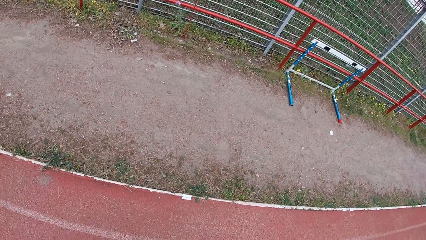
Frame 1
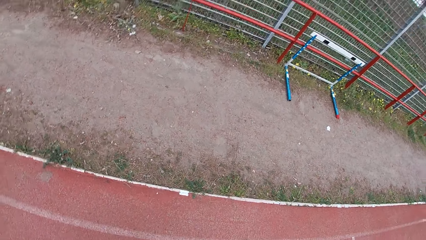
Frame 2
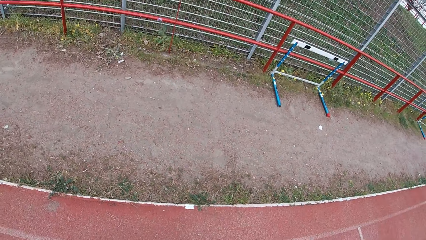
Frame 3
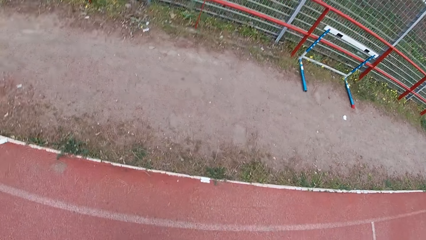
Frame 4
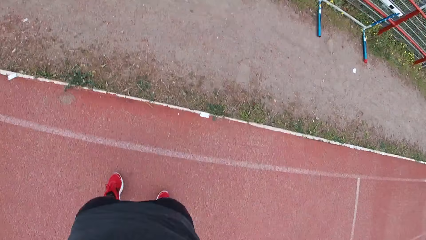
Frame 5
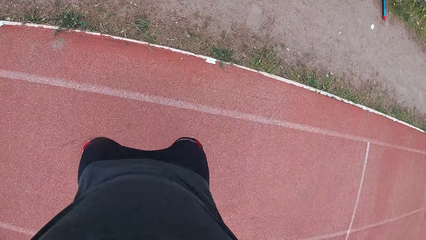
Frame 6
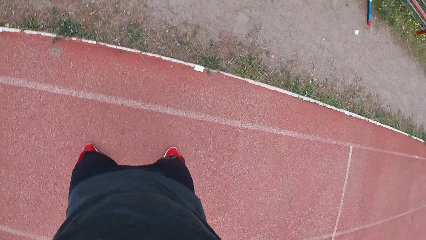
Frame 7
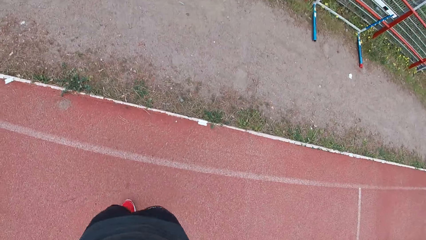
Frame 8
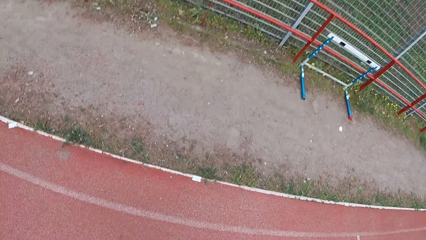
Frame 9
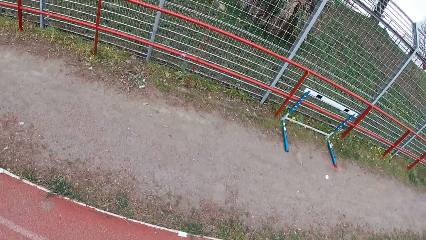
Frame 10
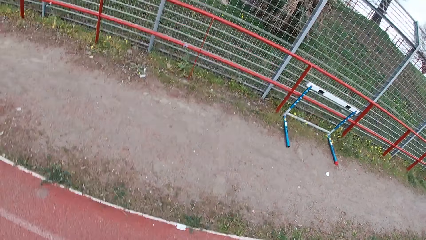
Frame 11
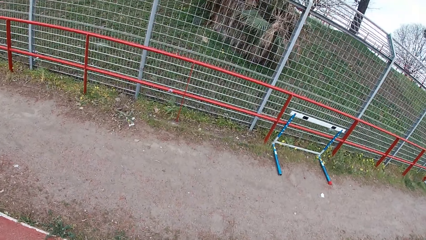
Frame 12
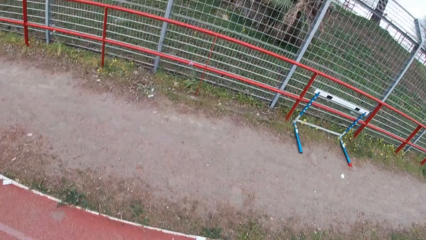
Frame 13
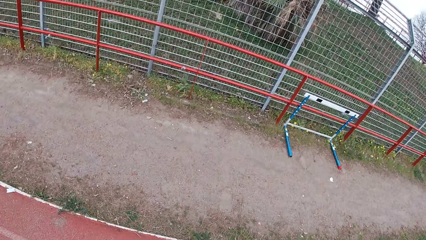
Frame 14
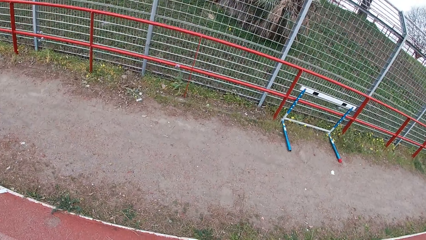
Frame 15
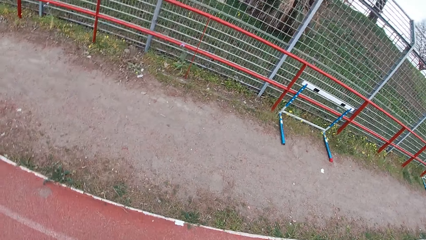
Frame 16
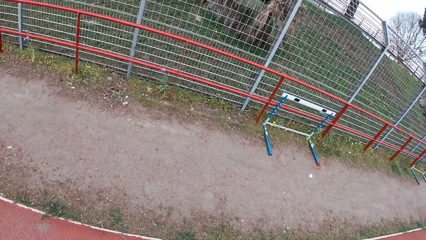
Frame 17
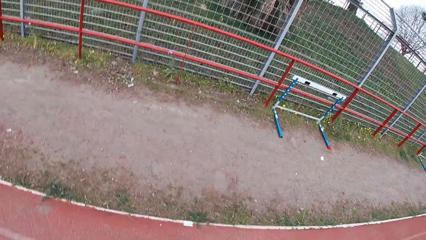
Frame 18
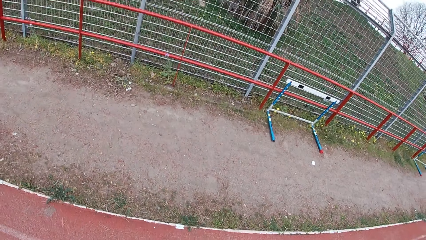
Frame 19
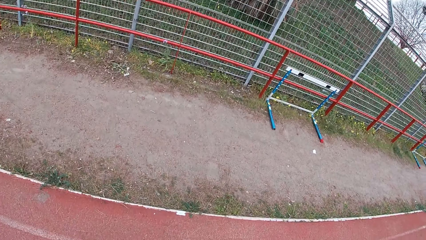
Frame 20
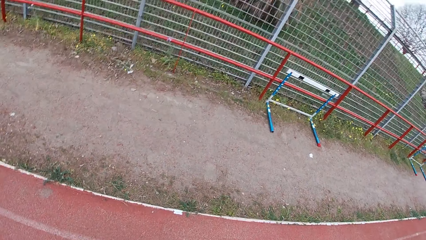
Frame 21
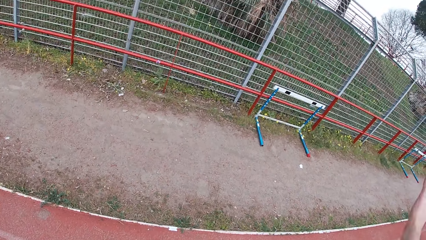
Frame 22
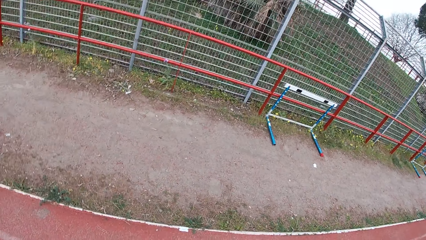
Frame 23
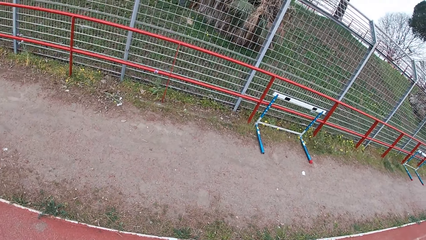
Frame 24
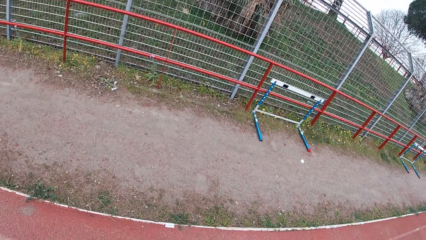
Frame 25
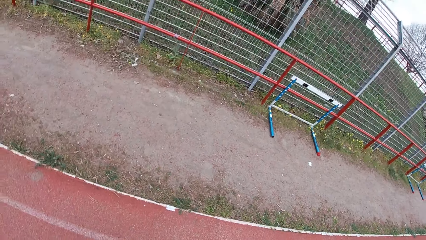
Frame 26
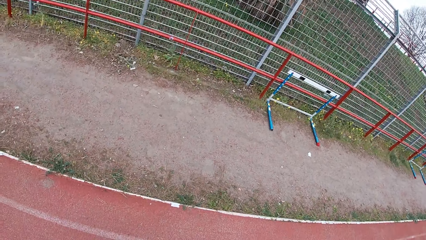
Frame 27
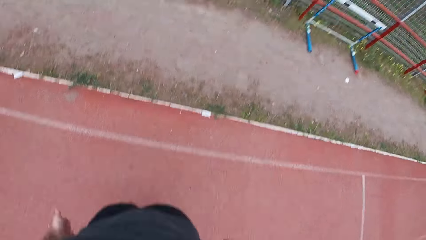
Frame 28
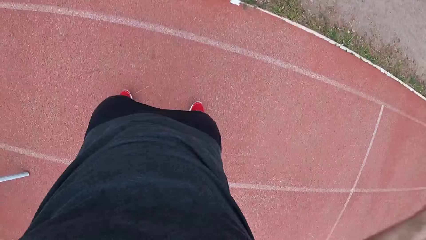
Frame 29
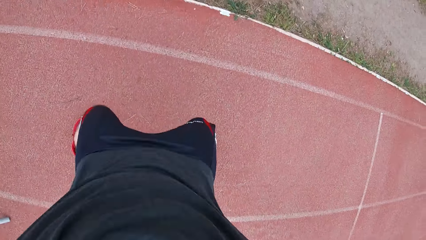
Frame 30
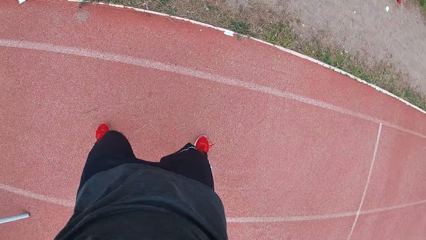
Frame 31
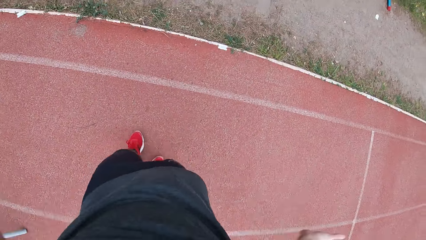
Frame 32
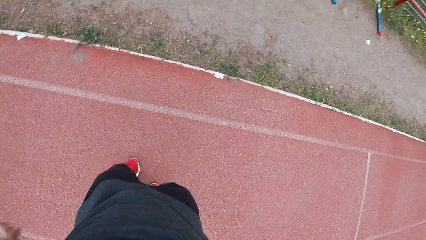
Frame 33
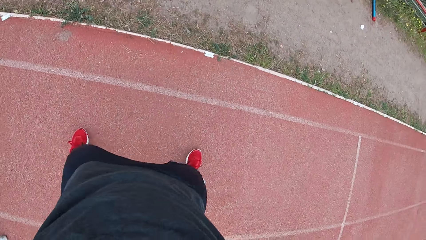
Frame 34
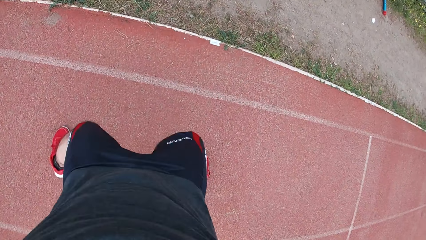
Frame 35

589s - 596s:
The camera wearer does the legs apart-together workout.

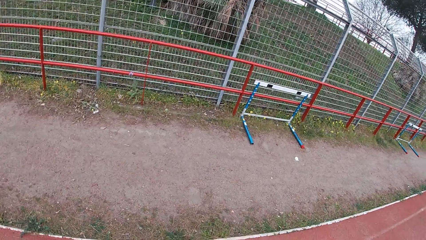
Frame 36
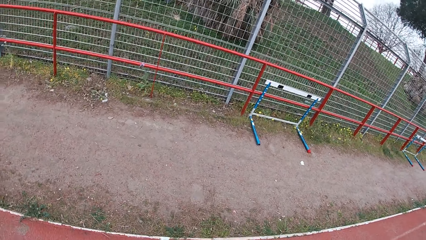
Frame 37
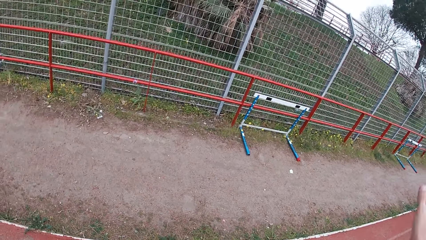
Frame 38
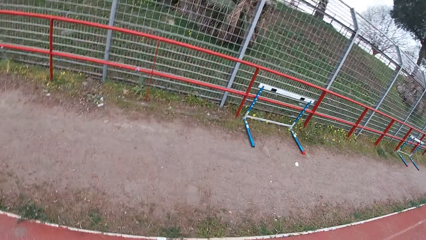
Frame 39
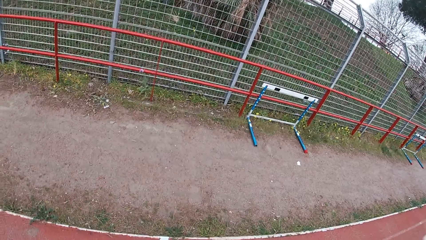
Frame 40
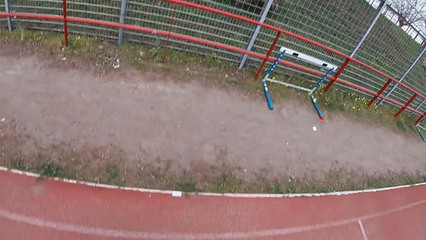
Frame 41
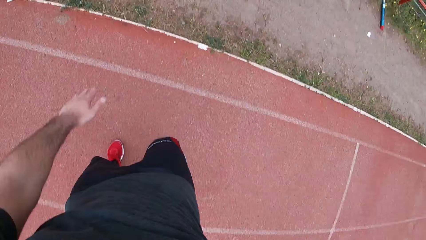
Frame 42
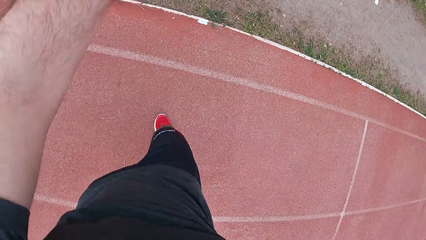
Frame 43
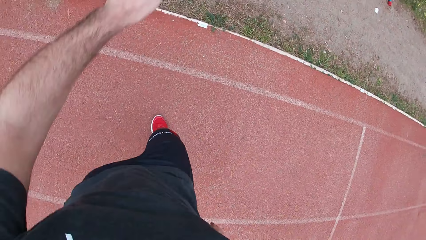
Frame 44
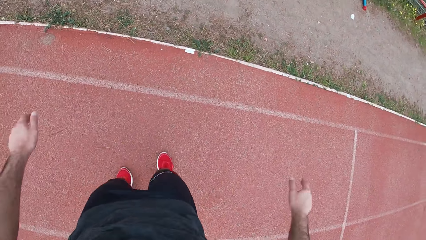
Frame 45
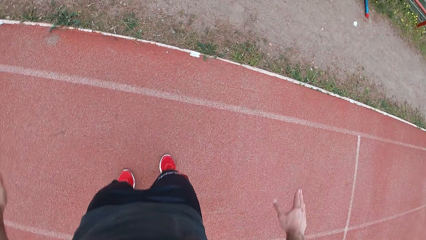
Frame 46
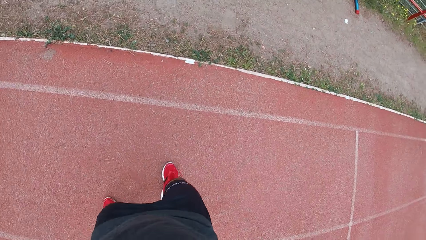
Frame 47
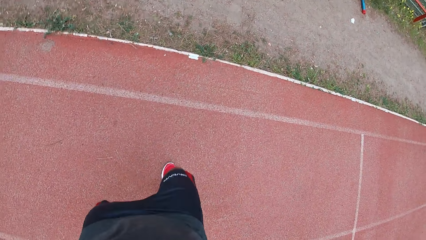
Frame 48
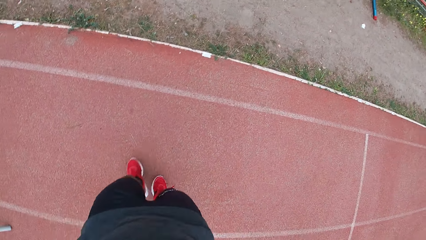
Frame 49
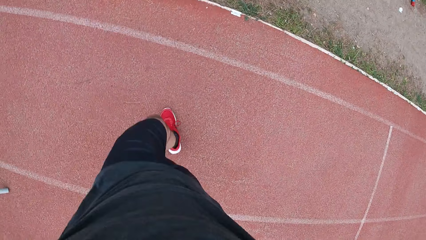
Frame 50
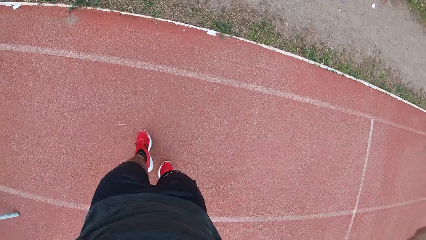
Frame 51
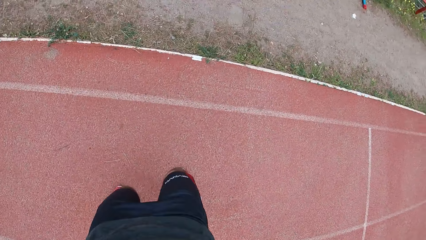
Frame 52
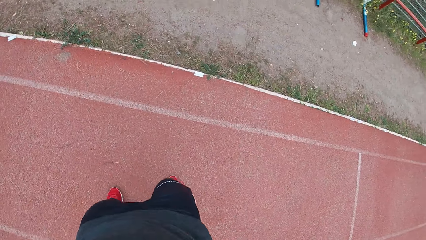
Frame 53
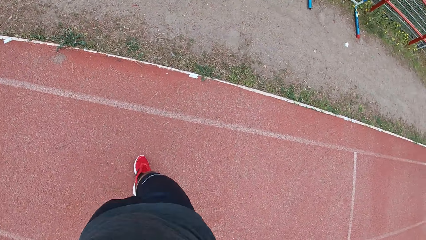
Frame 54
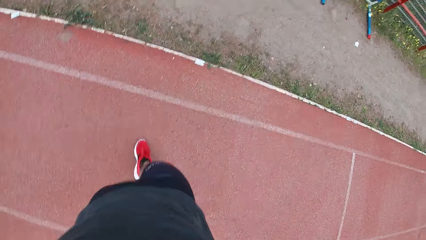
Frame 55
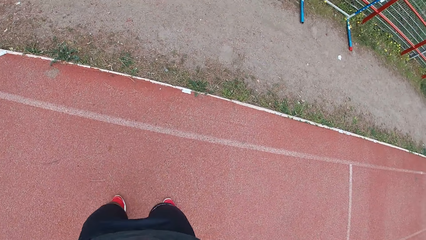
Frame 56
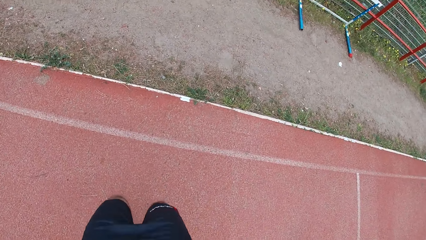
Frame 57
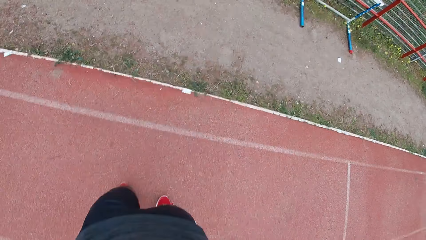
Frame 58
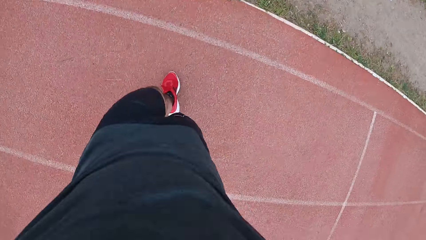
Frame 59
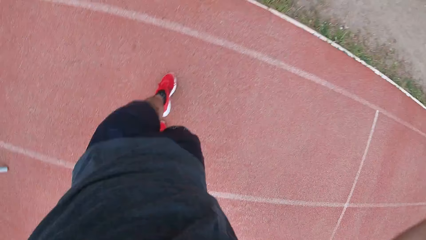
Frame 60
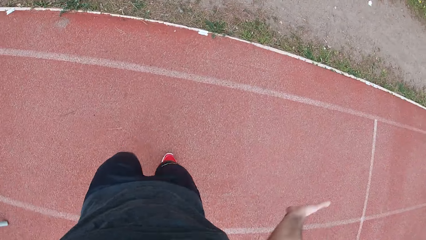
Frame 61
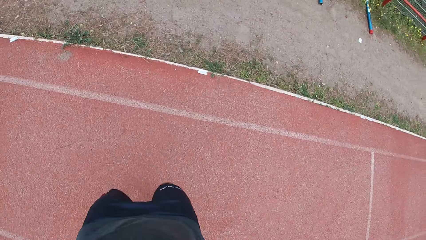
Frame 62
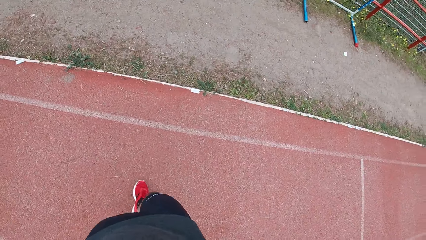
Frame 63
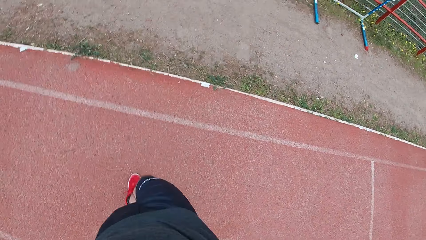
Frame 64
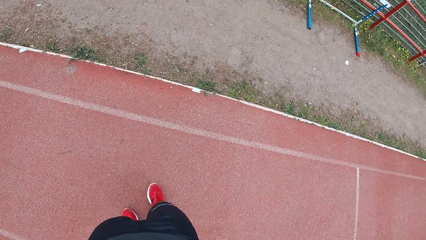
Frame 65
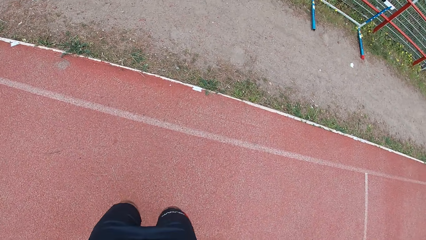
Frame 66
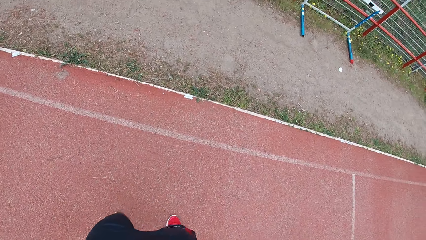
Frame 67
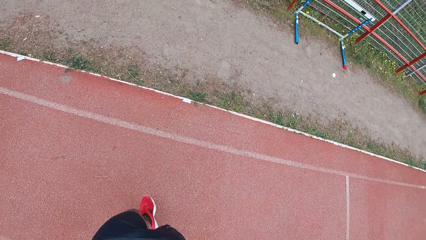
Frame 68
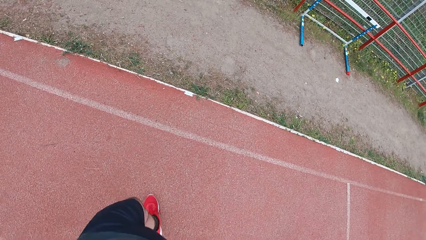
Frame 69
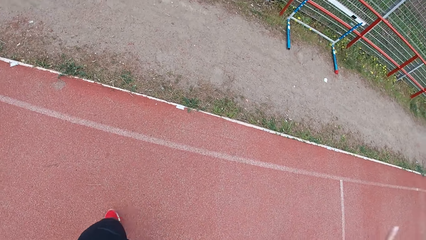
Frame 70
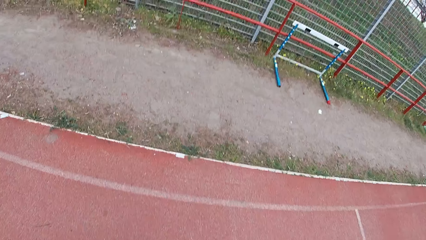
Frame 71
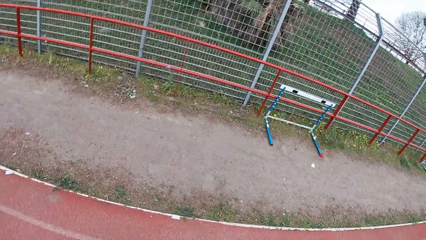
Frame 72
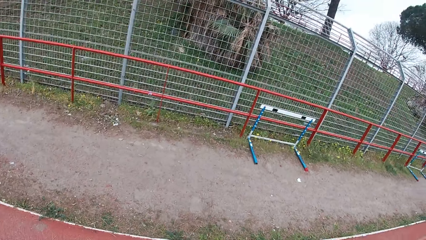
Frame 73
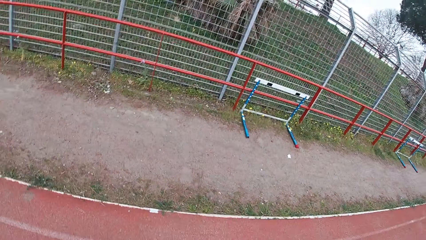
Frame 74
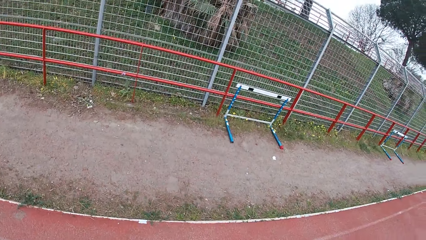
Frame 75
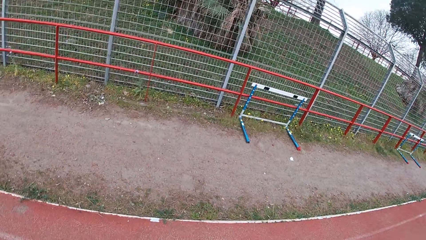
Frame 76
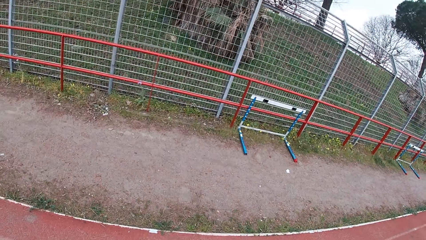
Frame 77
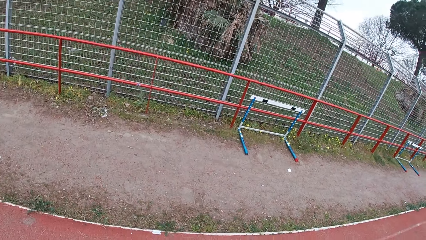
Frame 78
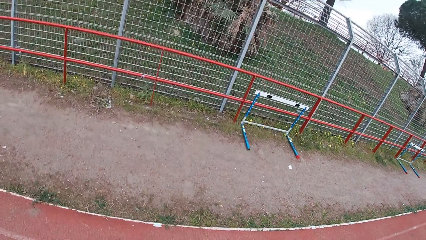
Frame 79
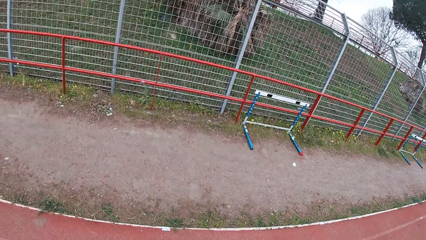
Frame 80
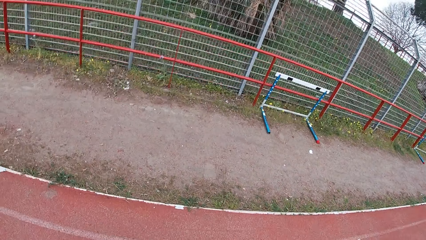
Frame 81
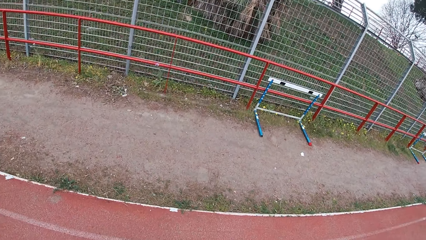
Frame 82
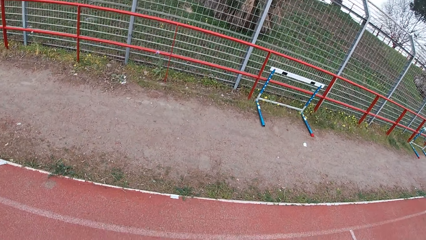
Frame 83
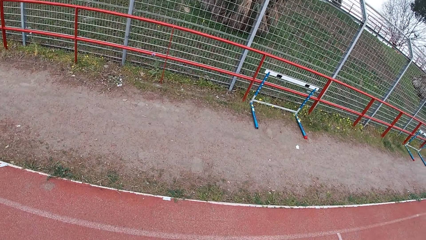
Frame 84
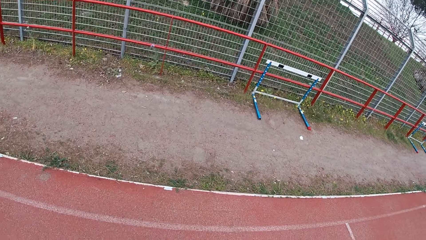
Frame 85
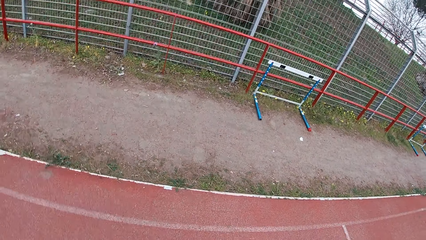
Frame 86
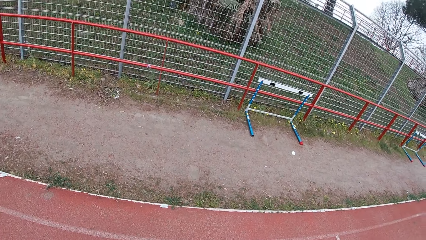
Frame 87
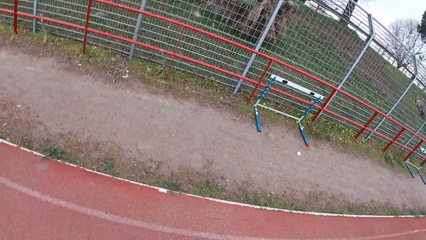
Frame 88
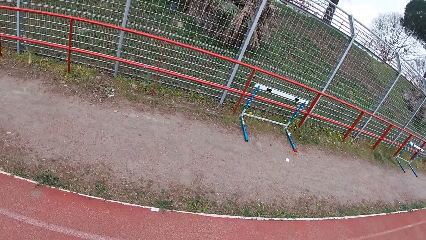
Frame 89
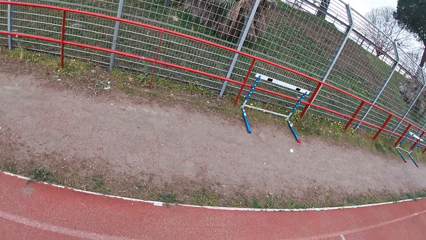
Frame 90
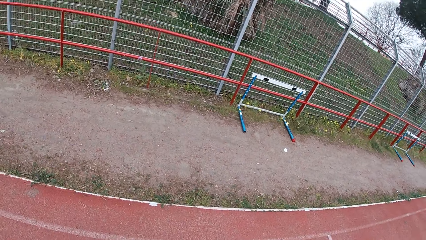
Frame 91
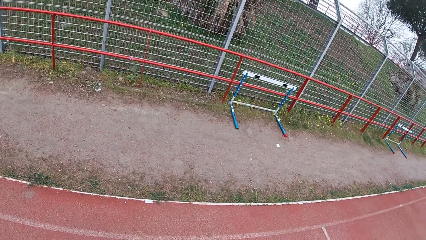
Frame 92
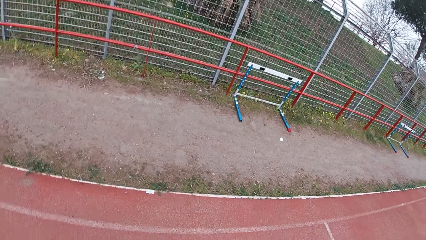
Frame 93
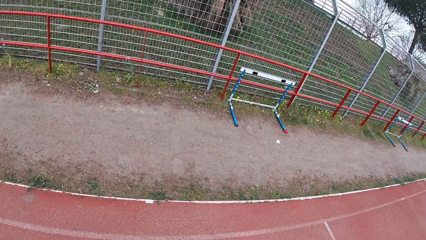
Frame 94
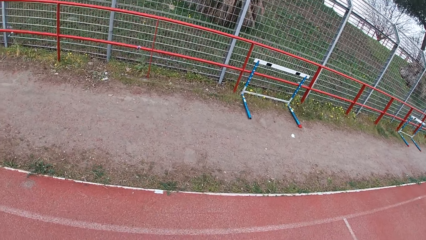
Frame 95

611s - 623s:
The camera wearer does a criss-cross jumps workout.
